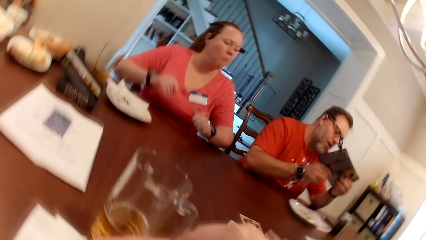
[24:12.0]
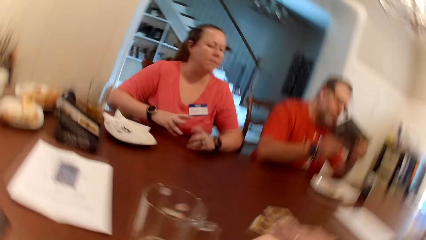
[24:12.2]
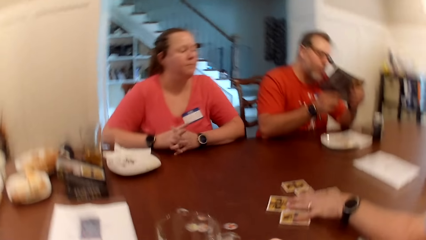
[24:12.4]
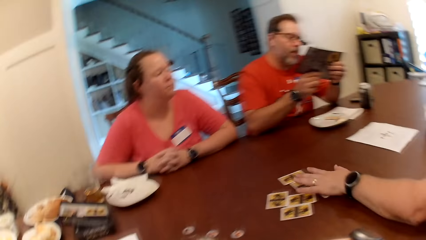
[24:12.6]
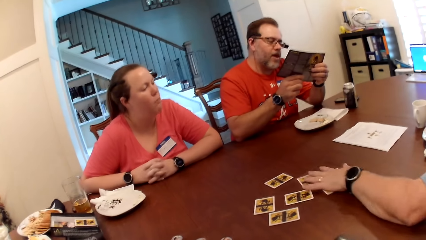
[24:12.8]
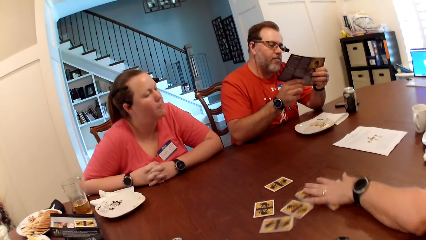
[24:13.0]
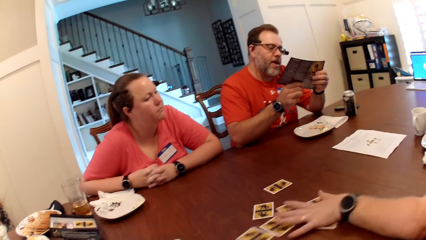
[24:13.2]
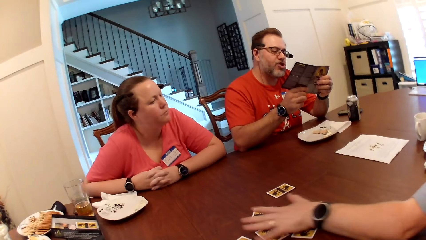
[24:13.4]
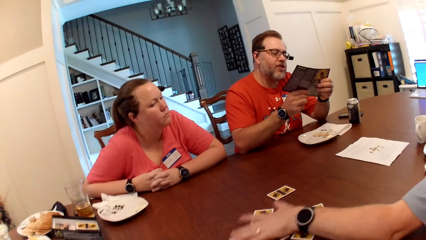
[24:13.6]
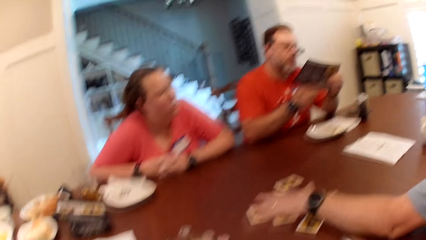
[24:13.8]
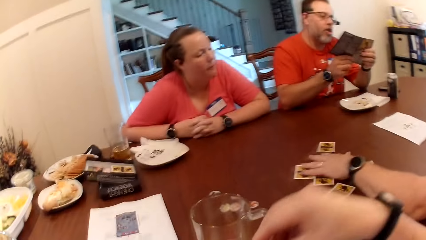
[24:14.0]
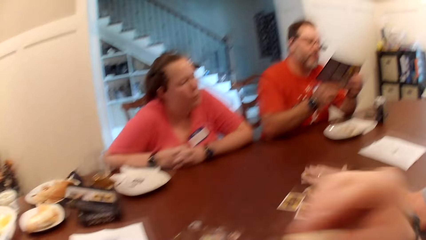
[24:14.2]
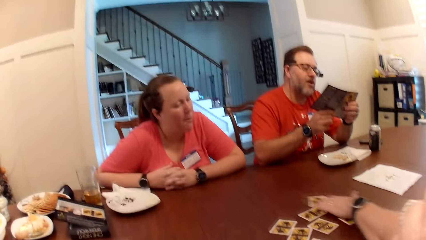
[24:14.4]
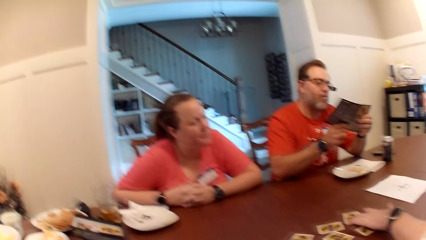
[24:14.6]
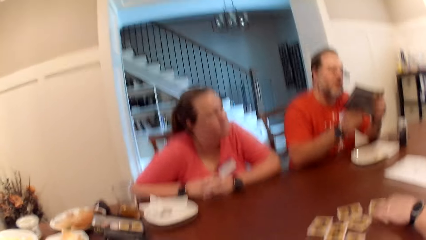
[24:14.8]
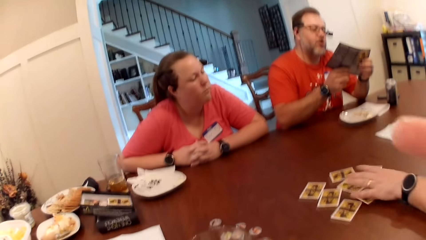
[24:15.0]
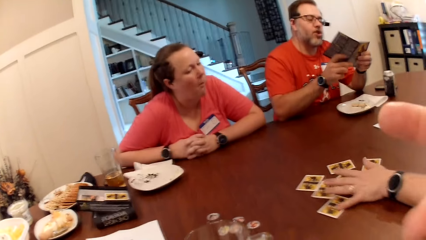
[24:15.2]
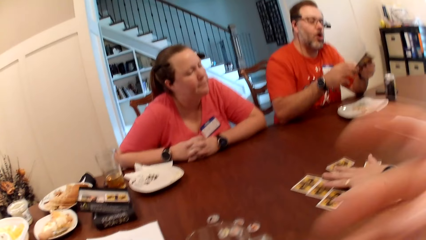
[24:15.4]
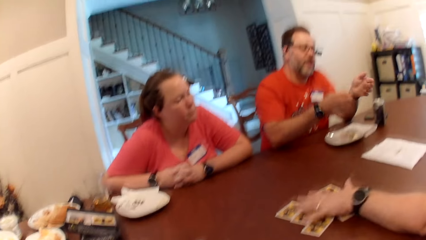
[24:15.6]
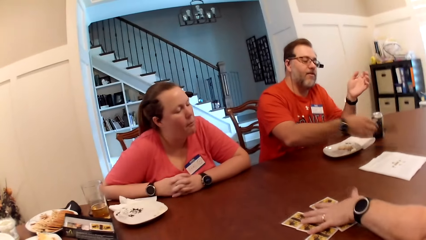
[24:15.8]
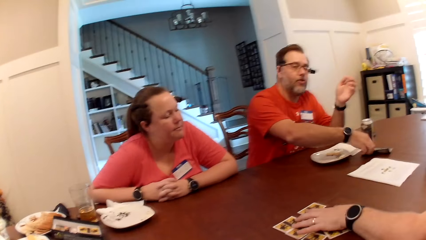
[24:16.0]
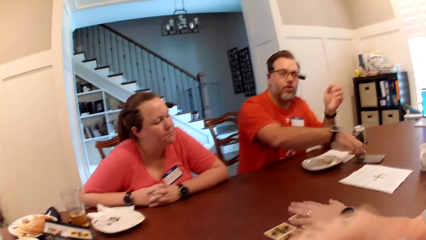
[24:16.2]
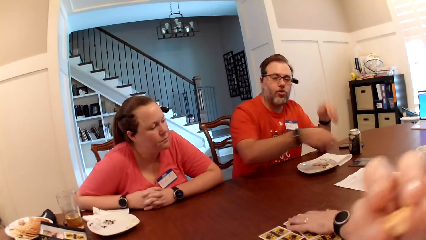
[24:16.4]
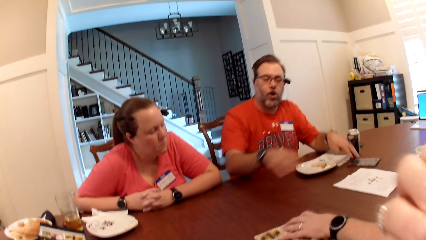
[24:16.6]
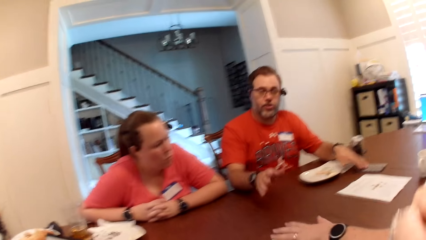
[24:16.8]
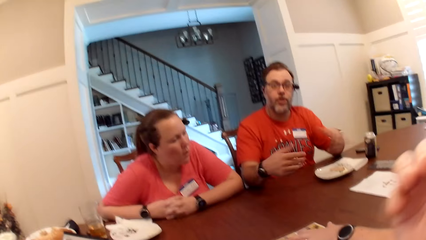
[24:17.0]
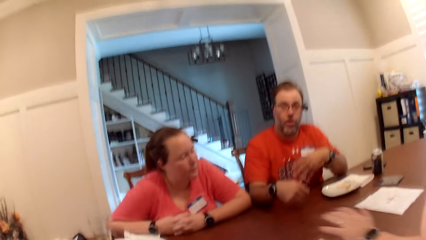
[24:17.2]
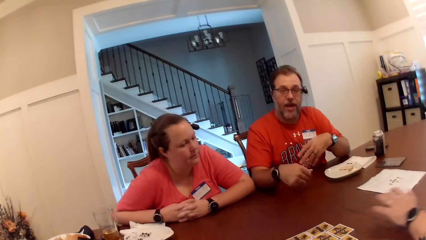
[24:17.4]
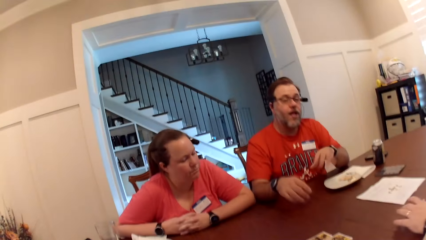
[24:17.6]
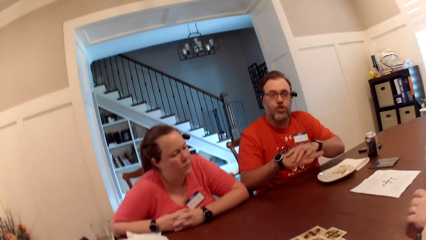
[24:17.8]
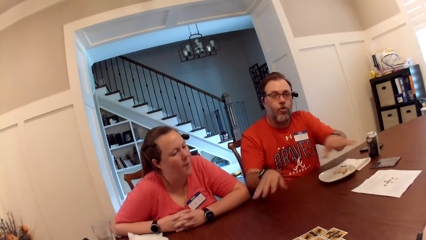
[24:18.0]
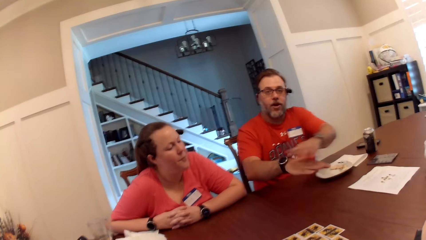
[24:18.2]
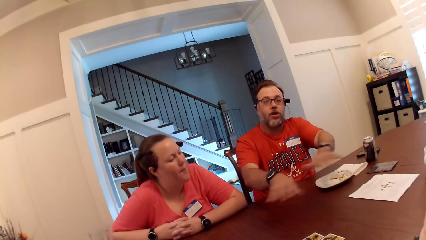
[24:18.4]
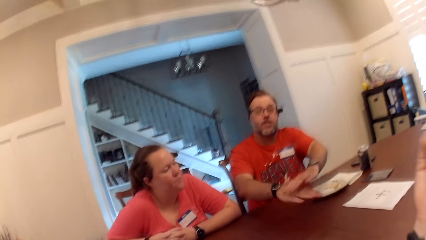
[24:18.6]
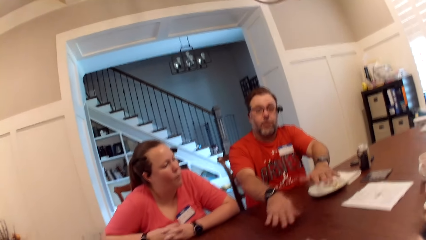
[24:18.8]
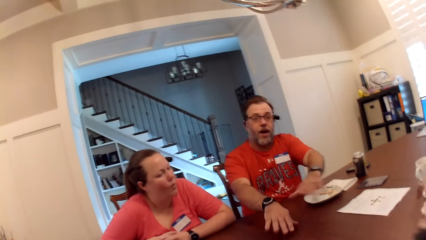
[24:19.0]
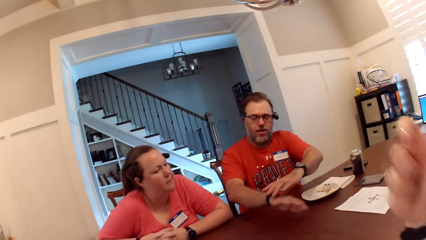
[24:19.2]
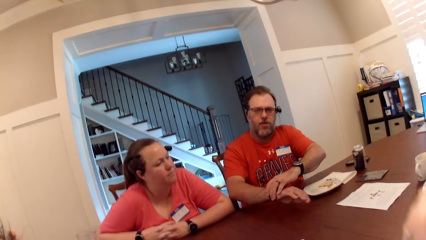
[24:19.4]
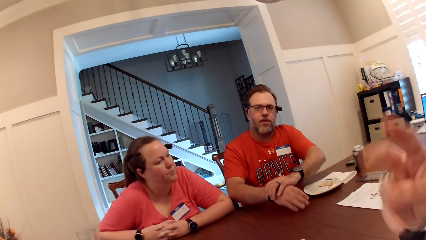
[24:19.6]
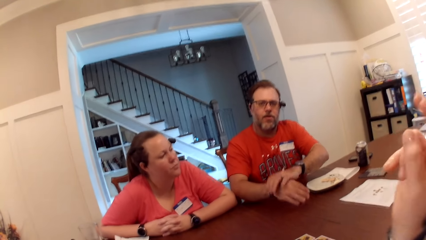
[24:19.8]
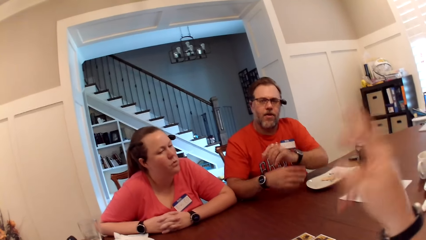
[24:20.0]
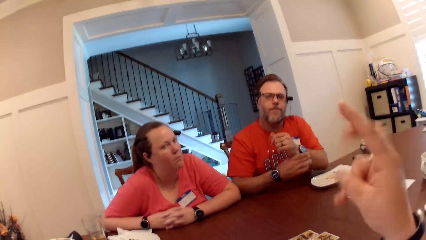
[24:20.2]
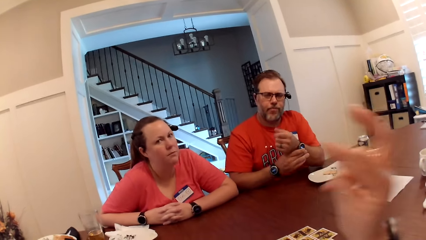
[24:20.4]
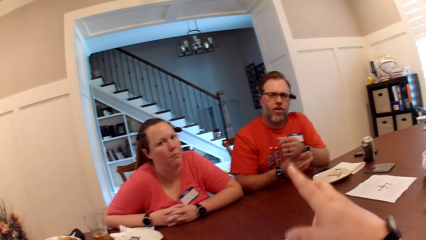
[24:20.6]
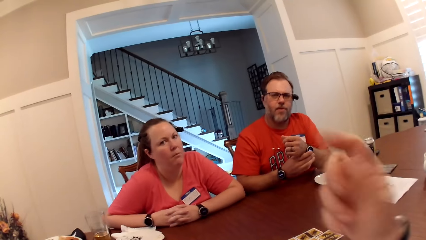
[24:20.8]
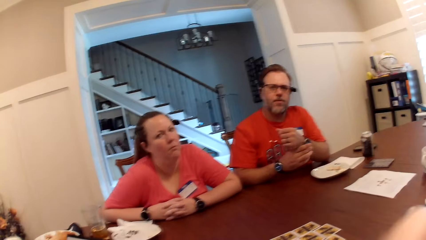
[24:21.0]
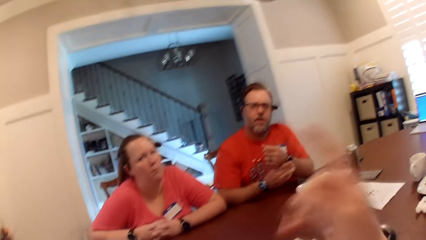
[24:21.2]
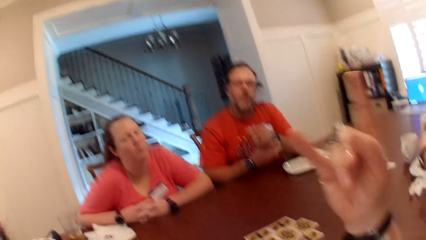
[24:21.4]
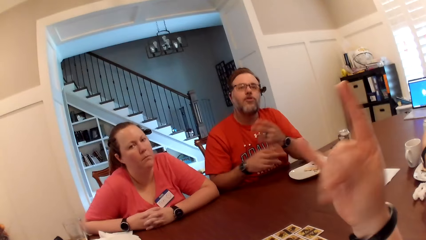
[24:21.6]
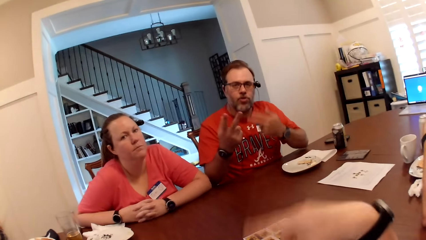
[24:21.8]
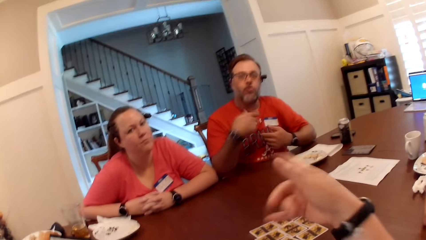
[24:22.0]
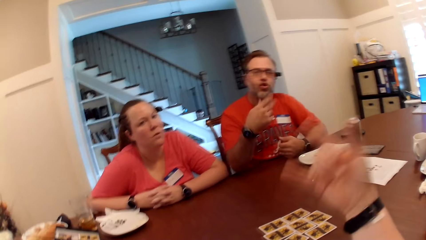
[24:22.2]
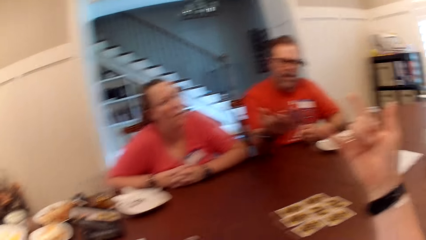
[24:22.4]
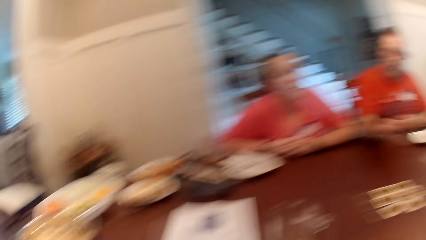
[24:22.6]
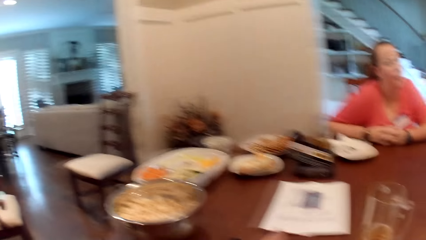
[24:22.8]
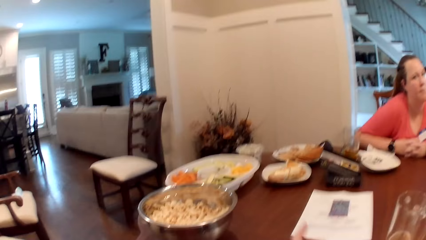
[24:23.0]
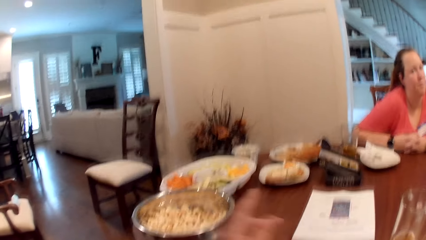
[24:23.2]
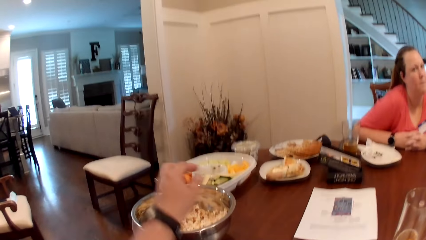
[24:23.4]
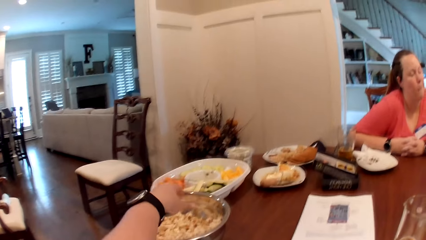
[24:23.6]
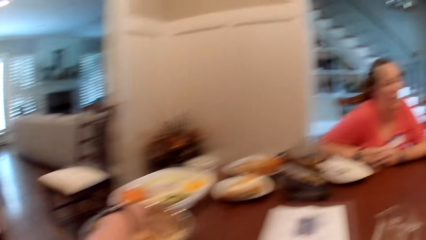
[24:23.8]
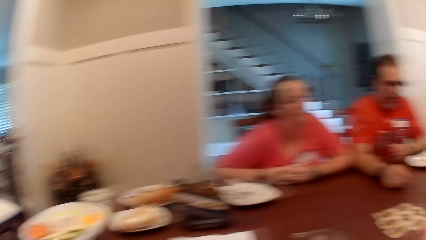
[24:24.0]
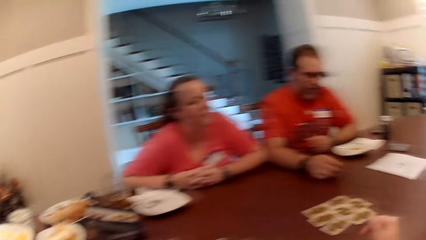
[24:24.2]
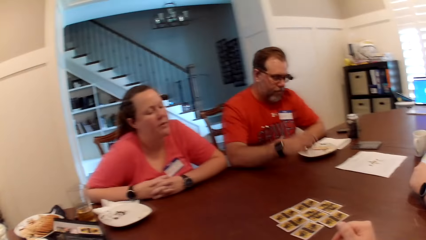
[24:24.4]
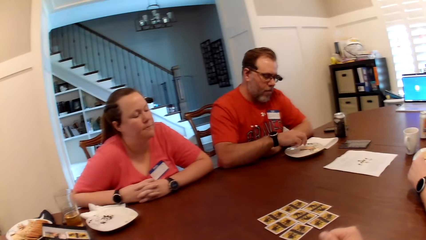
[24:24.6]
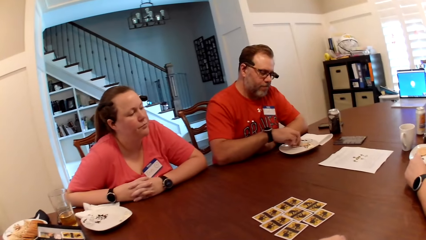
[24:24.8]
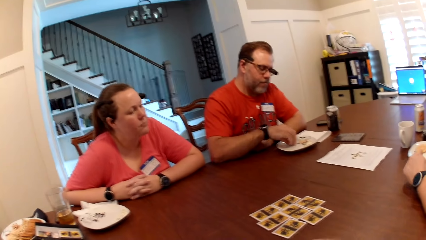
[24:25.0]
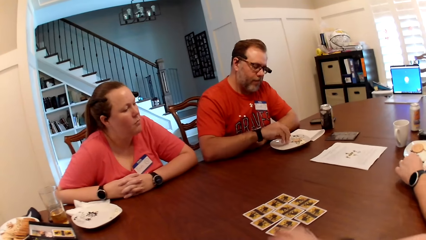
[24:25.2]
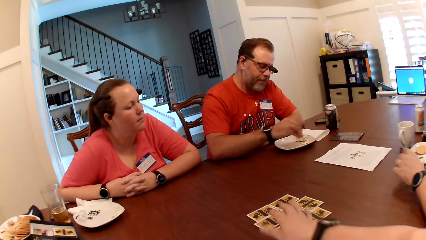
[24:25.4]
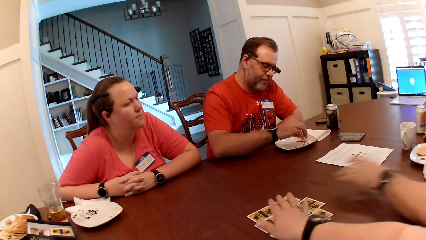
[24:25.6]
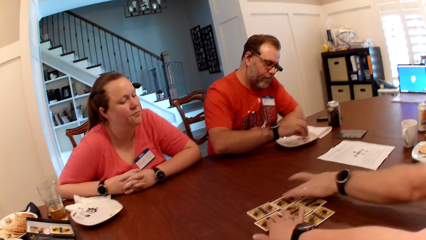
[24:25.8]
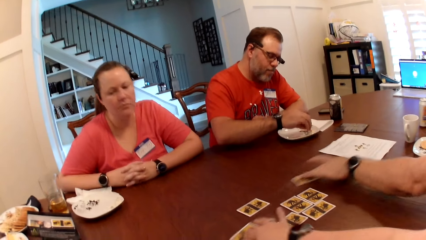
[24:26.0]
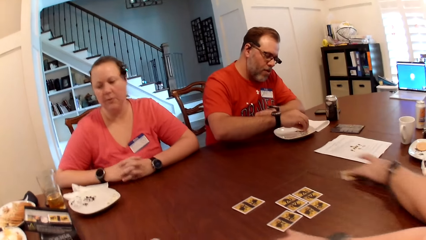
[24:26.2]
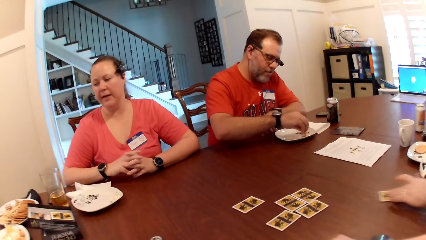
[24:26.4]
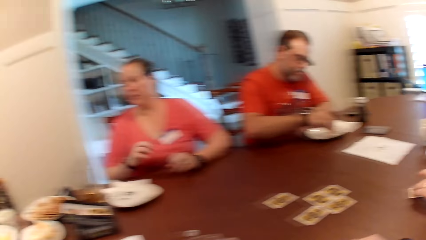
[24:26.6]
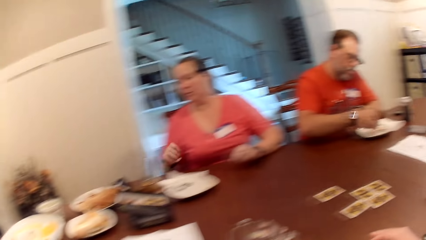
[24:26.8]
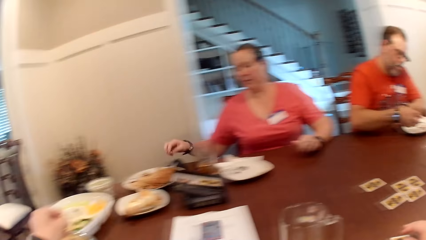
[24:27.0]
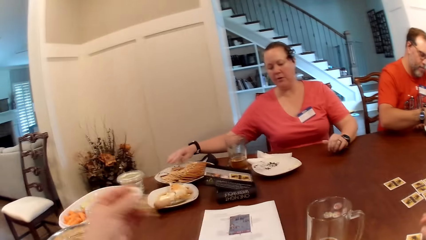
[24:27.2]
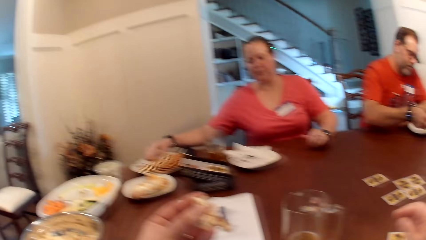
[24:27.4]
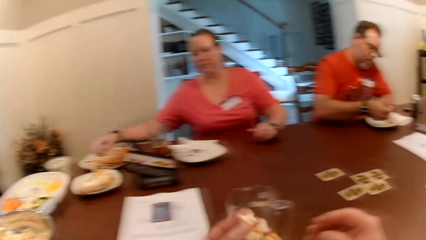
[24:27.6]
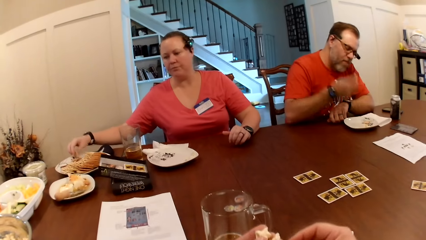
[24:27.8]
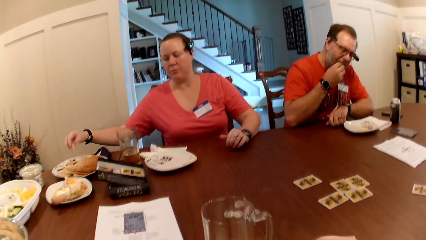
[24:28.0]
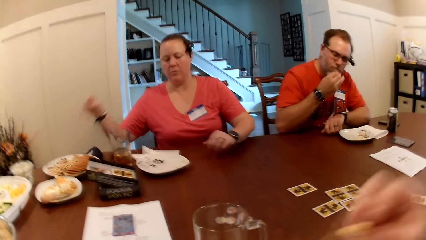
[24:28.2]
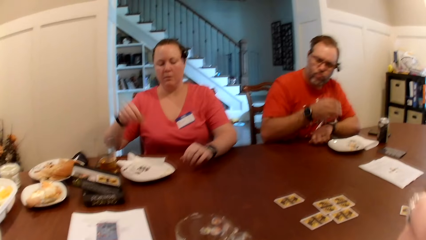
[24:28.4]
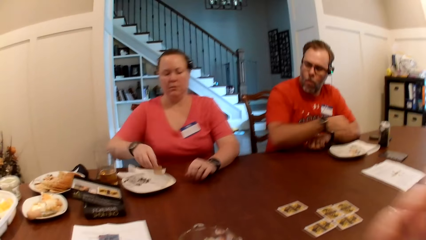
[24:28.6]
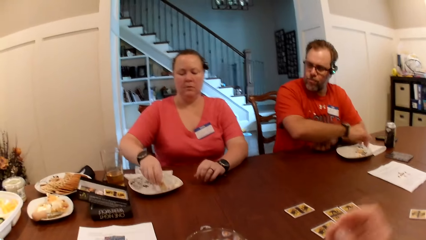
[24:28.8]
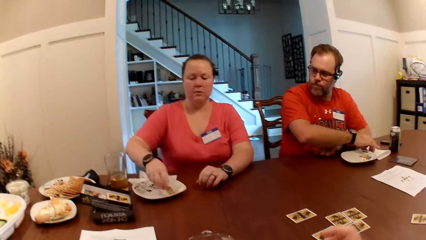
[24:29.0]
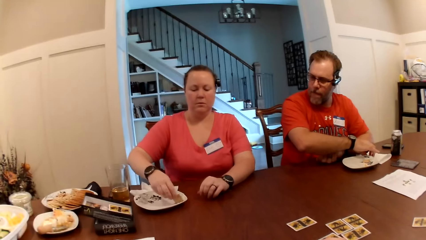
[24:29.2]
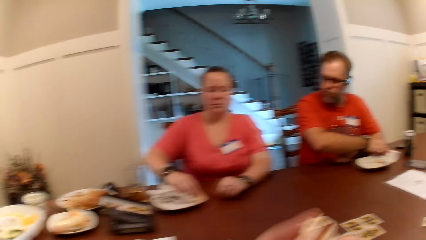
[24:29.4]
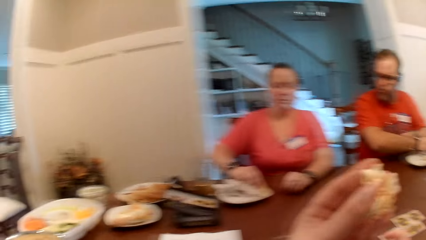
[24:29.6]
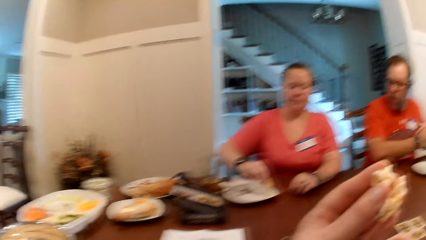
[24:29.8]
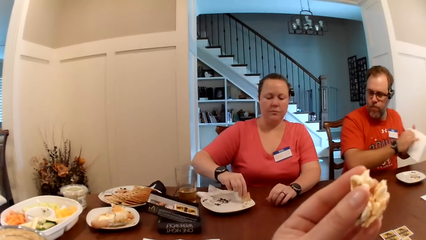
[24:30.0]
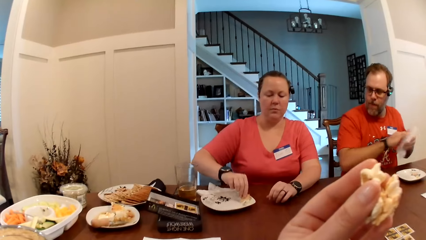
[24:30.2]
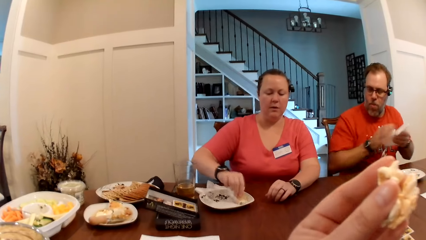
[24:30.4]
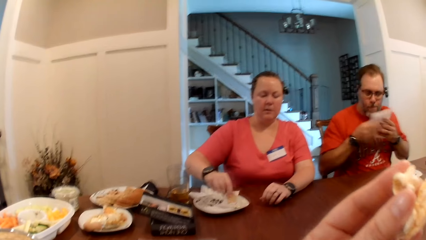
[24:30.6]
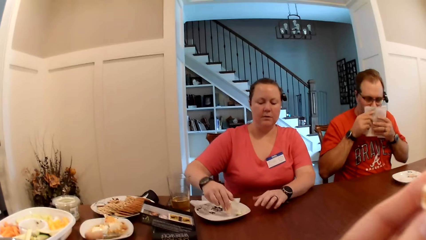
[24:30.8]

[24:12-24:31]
The camera wearer takes popcorn from the bowl on the table with her left hand. The man takes a biscuit and cream from the plate on the table with his right hand. He takes a card from the table. The woman takes a biscuit from the plate on the table with her right hand. The man eats the biscuit and cream in his right hand. The woman takes the biscuit and cream from the plate on the table with her right hand. The man picks up a serviette from the table with his right hand.
